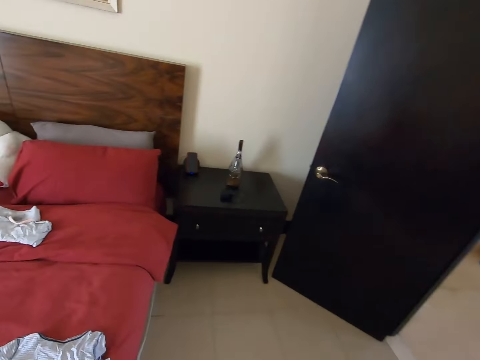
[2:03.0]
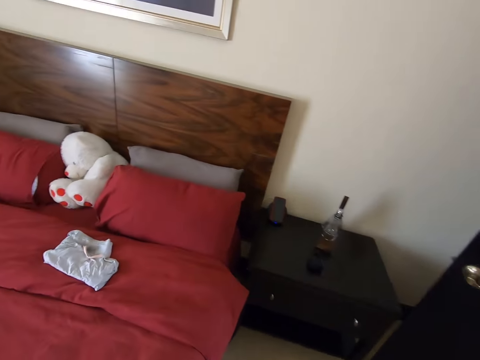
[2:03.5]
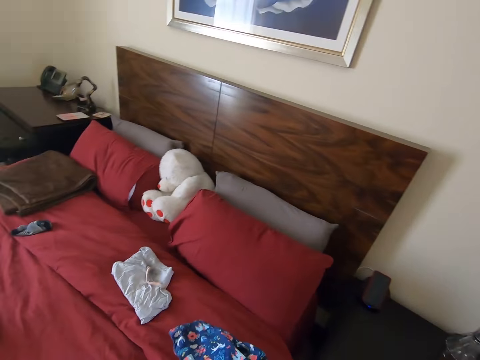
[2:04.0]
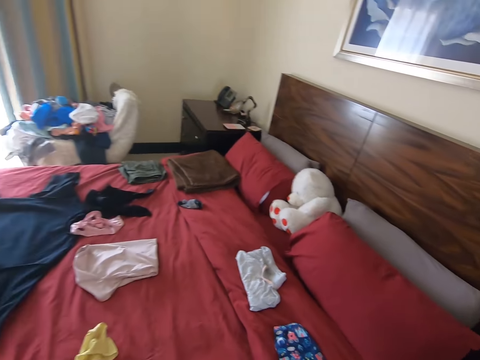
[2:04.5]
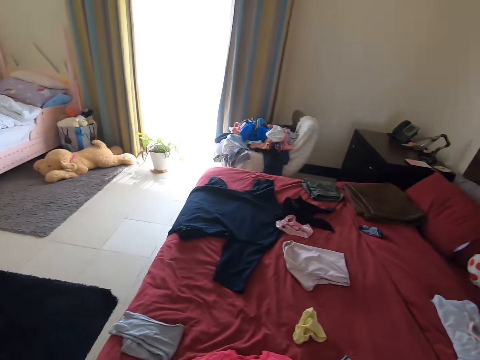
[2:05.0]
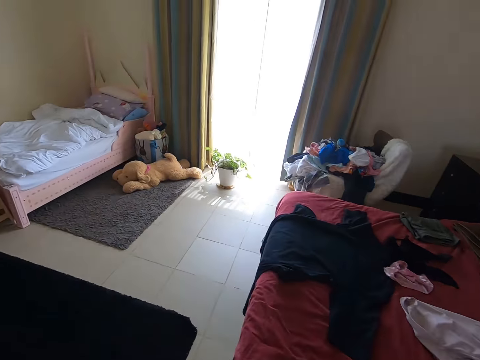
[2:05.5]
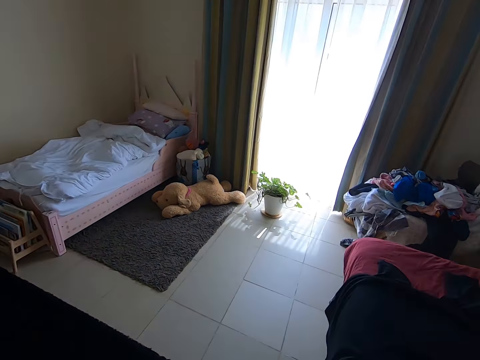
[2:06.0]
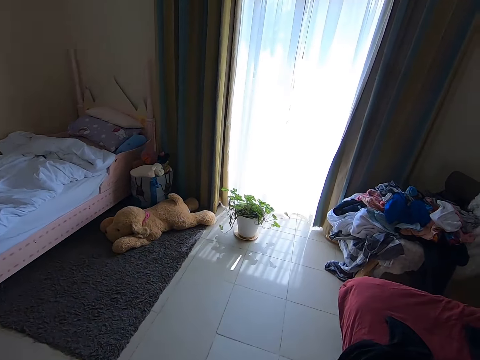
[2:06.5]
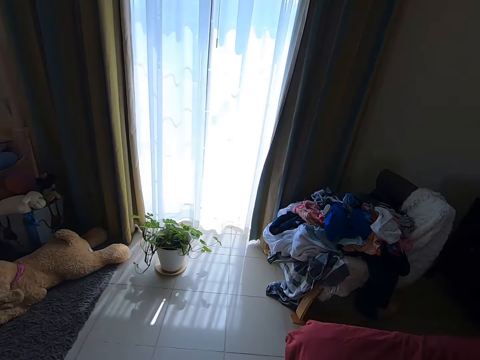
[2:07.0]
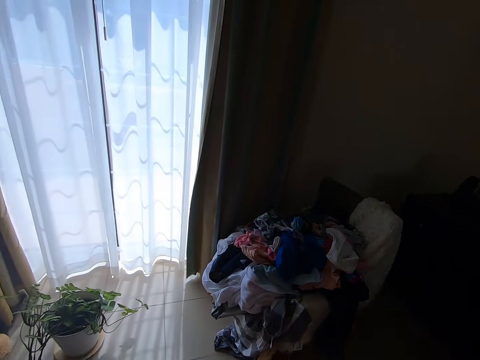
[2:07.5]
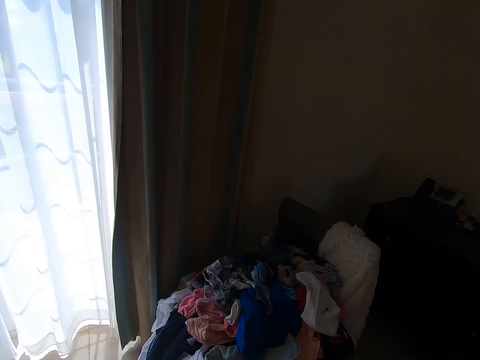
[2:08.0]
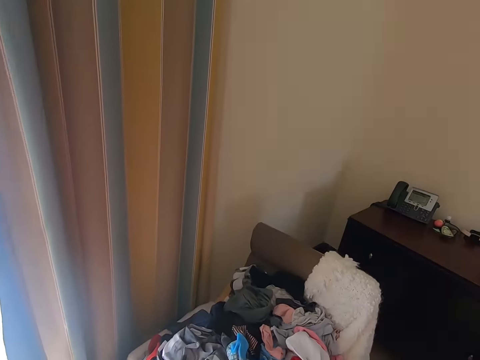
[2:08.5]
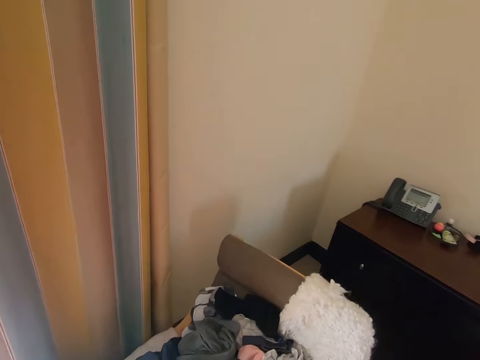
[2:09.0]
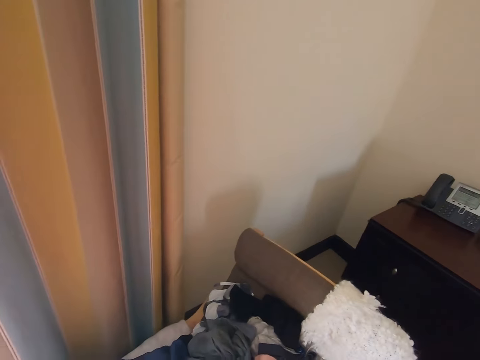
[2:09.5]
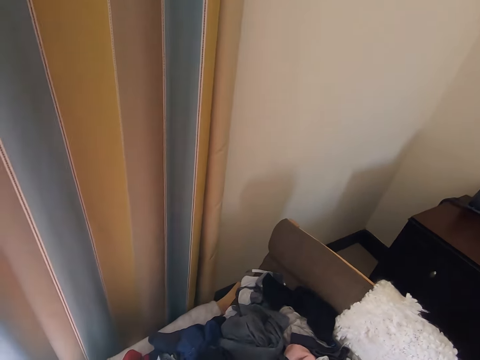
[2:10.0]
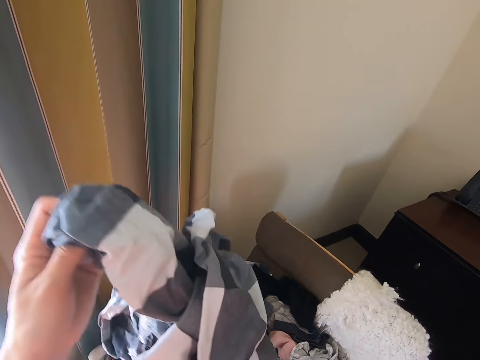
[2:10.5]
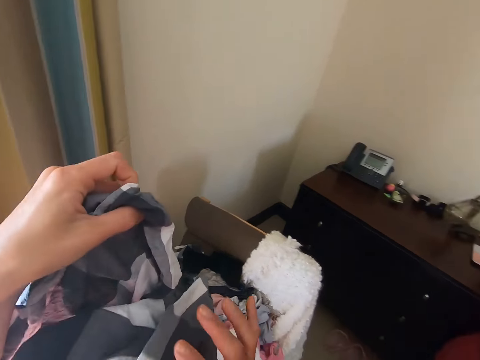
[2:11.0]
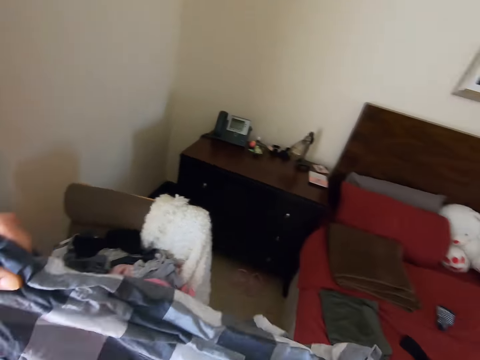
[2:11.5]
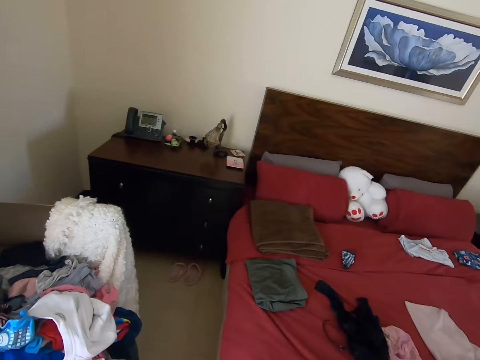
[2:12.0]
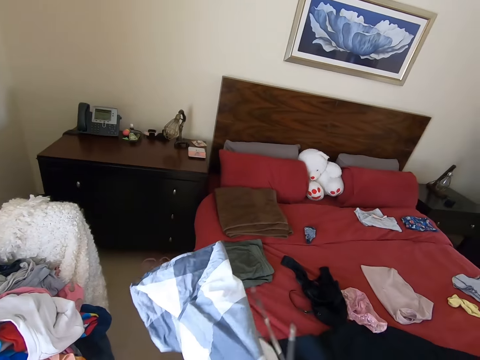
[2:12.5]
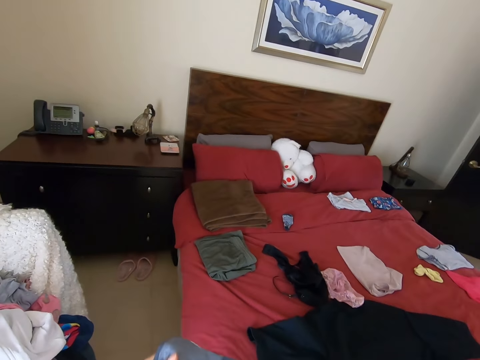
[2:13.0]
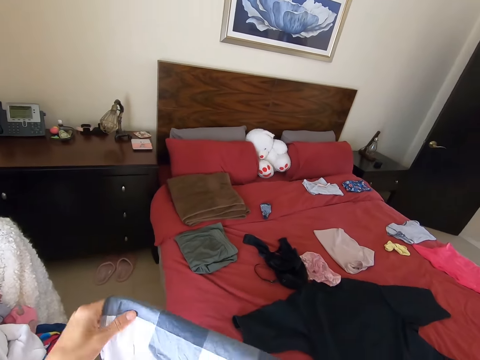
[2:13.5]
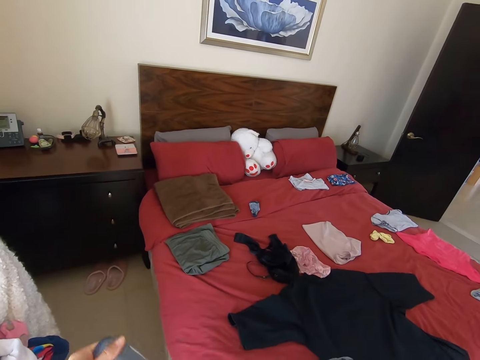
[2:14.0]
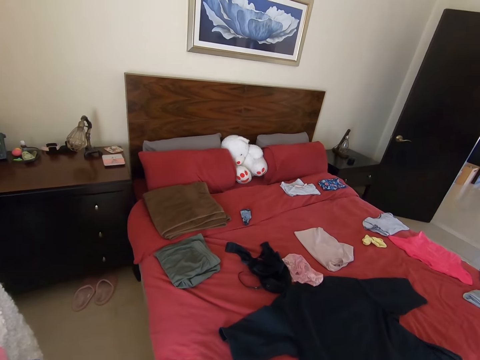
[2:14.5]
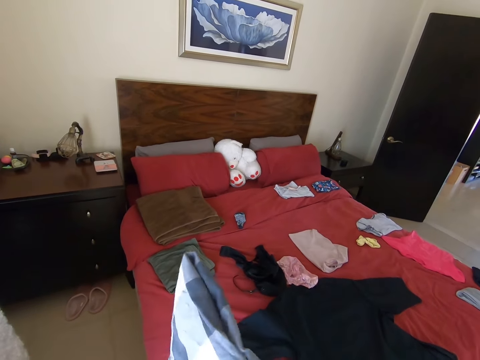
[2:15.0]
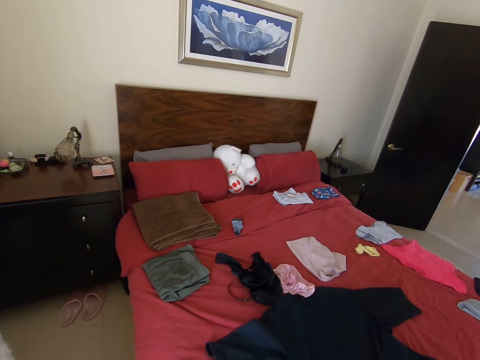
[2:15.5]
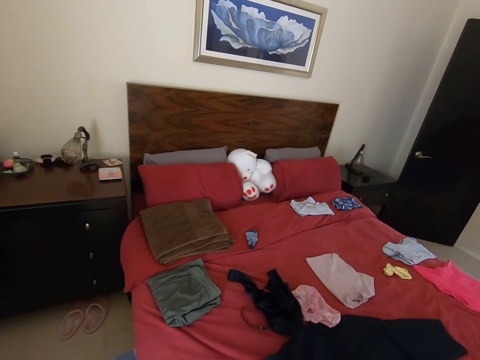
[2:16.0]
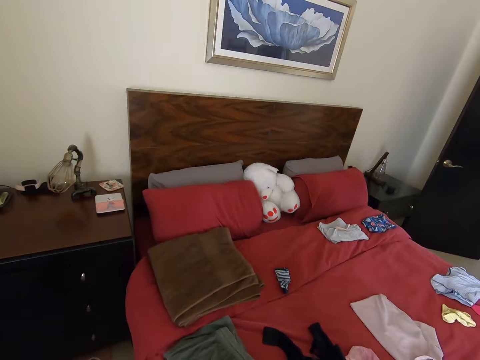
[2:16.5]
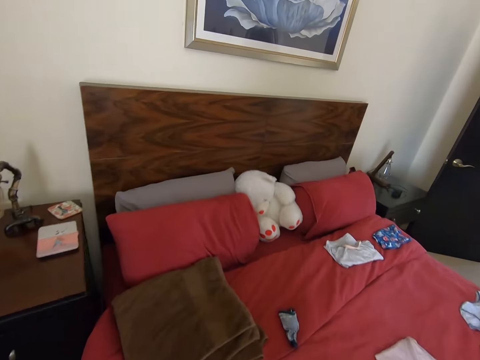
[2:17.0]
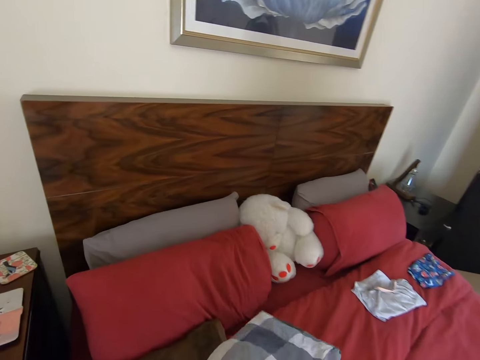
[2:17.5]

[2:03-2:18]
The camera wearer puts the piece of cloth on the bed. She turns around and walks on the floor. She picks up the piece of cloth on the chair. She folds the piece of cloth with her hands. She walks on the floor.

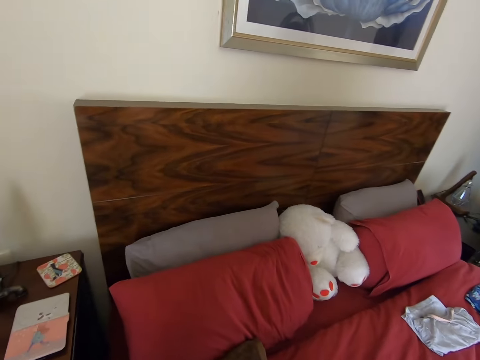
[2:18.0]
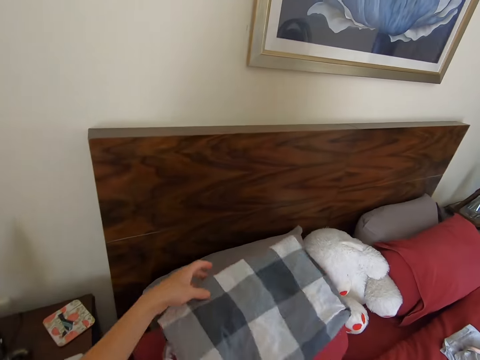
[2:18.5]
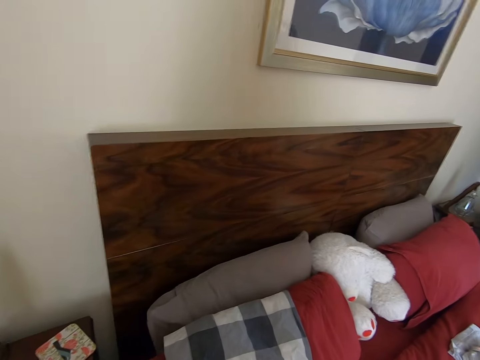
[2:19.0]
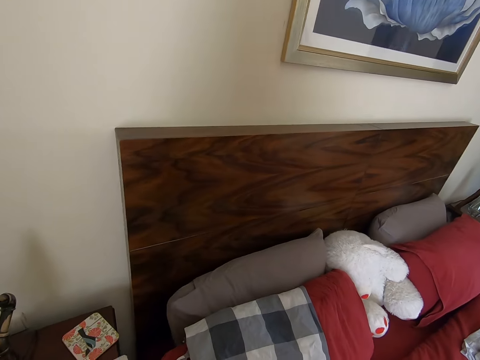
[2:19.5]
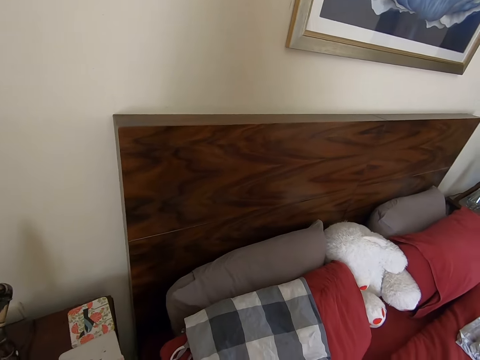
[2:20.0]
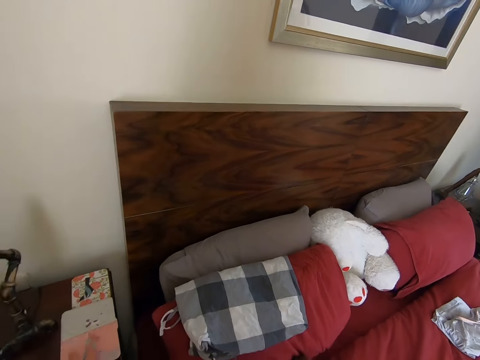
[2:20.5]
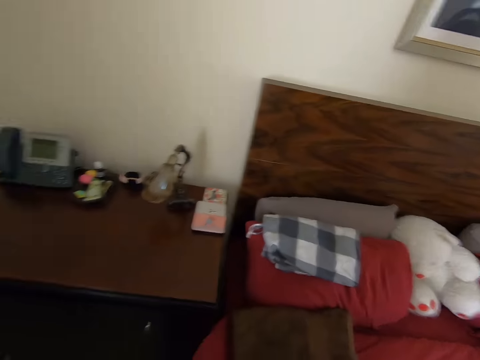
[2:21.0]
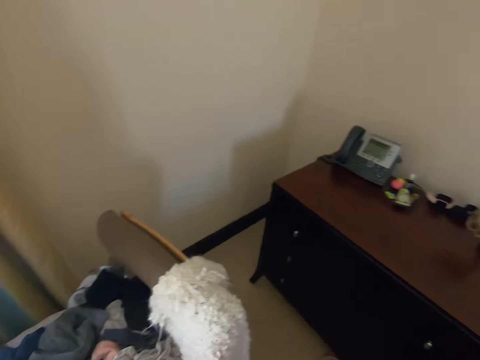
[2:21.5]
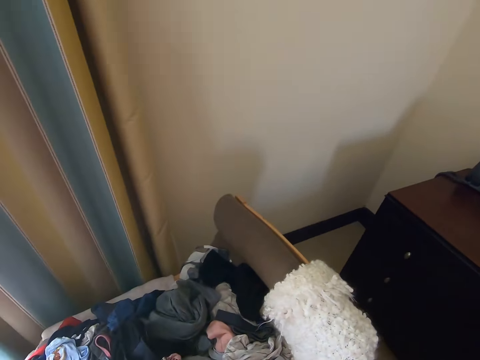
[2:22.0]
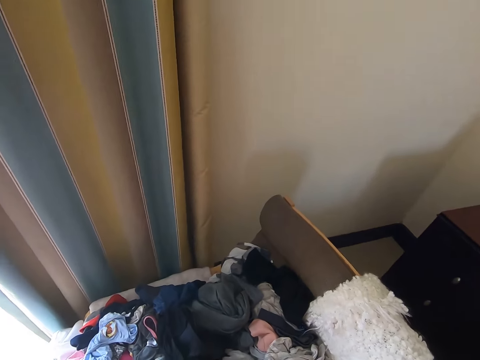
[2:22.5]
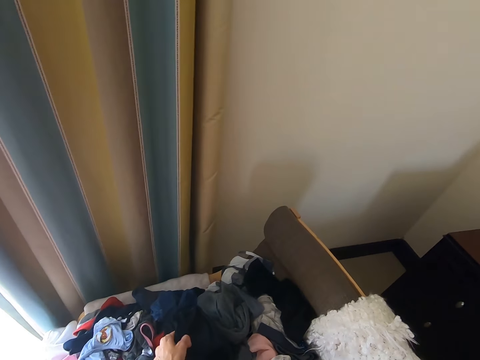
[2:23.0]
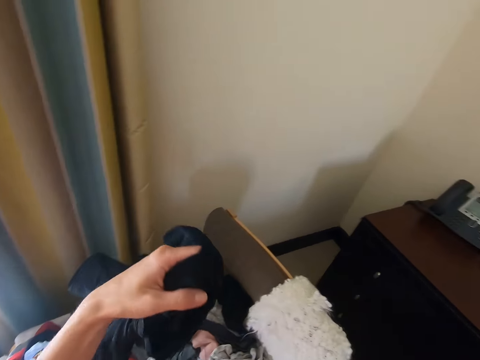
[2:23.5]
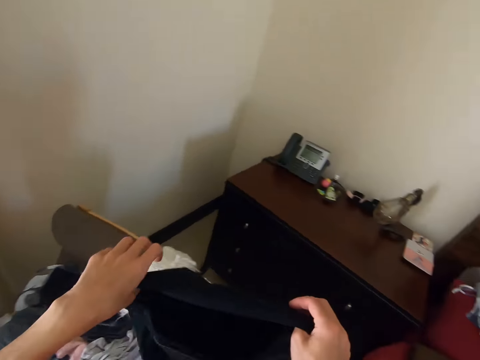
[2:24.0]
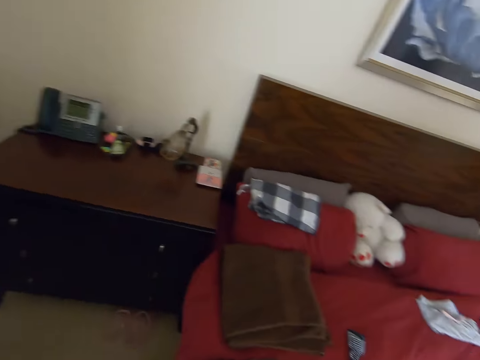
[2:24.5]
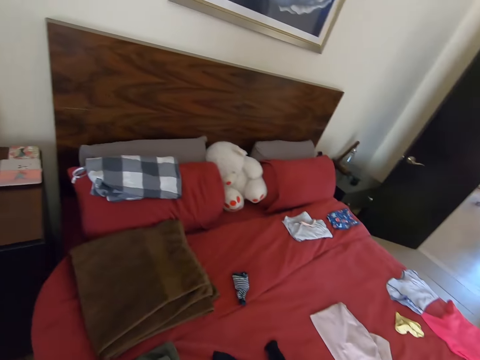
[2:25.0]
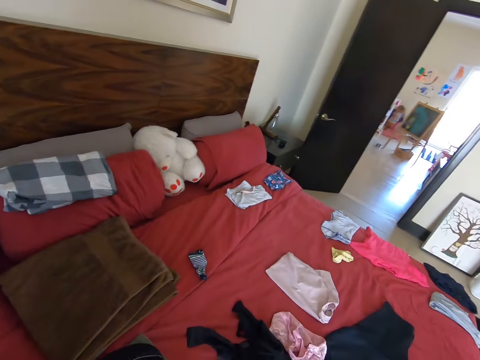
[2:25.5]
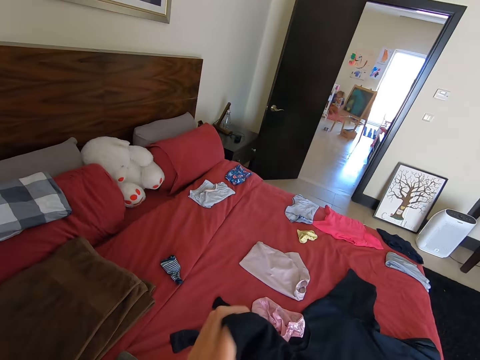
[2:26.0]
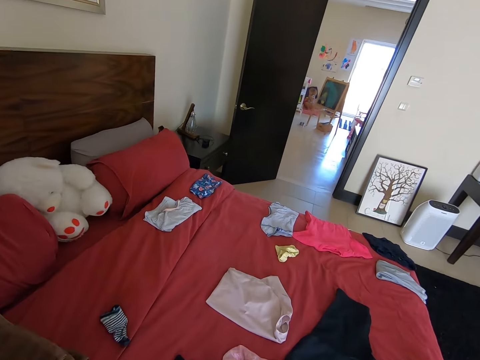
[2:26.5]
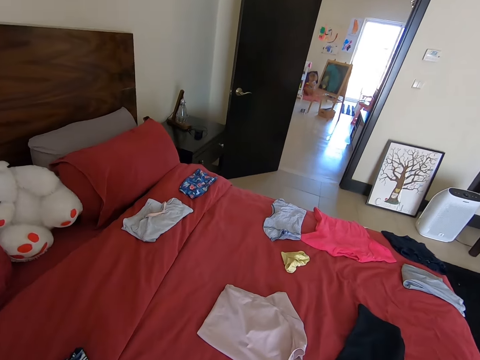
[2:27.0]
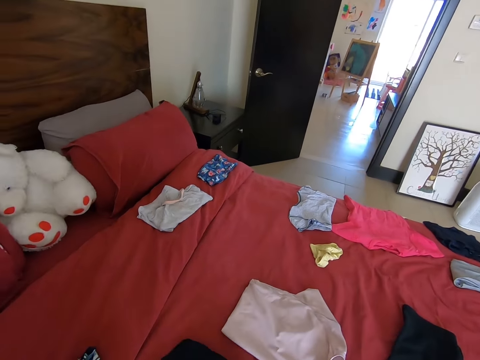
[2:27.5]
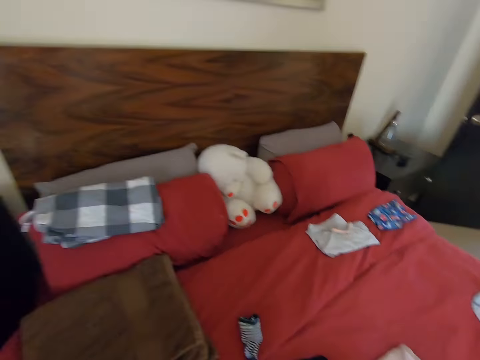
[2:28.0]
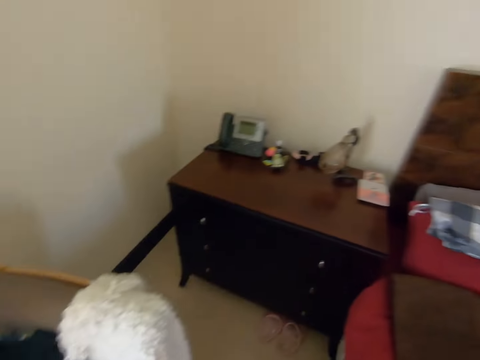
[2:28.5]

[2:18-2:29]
The camera wearer puts the piece of cloth on the bed. They stand on the floor. They turn around. They pick up the piece of cloth on the chair. They turn around. They put the piece of cloth on the bed.
